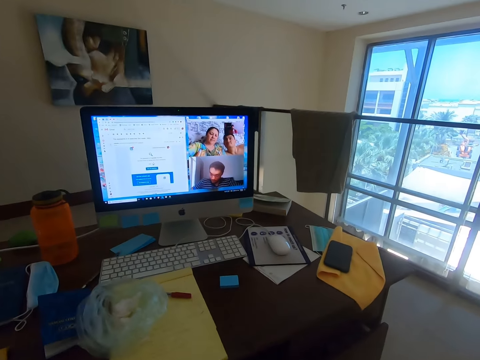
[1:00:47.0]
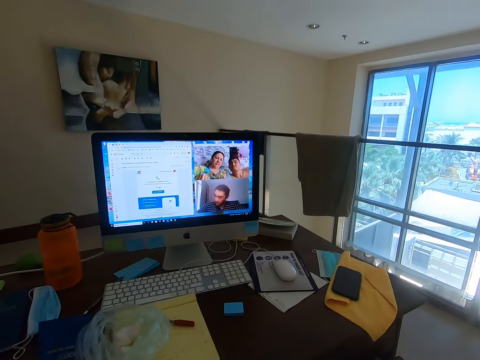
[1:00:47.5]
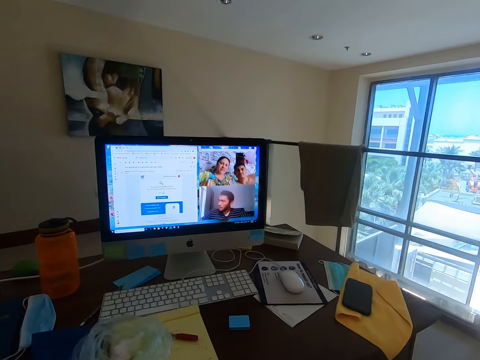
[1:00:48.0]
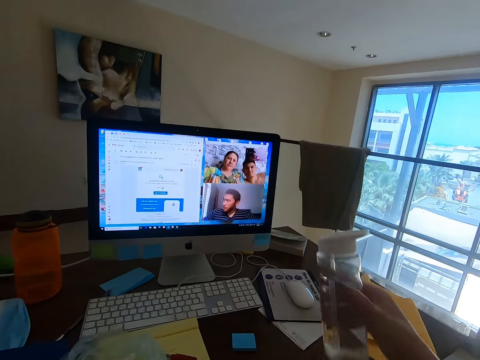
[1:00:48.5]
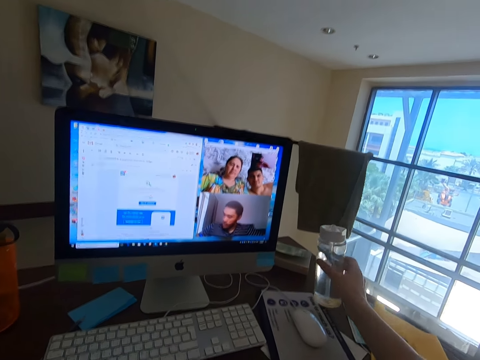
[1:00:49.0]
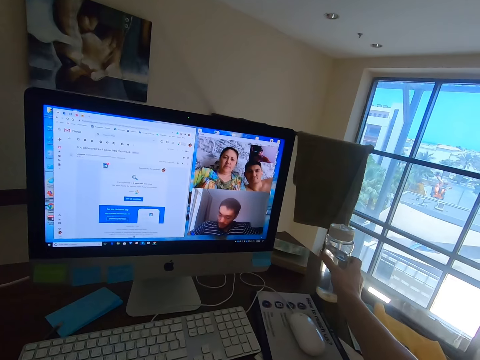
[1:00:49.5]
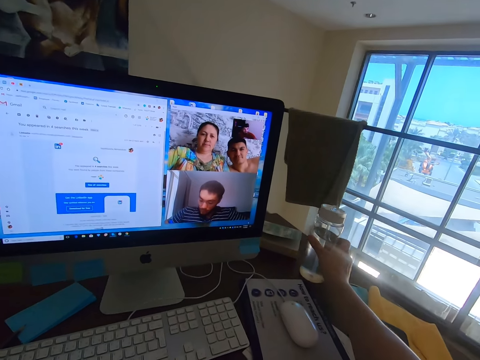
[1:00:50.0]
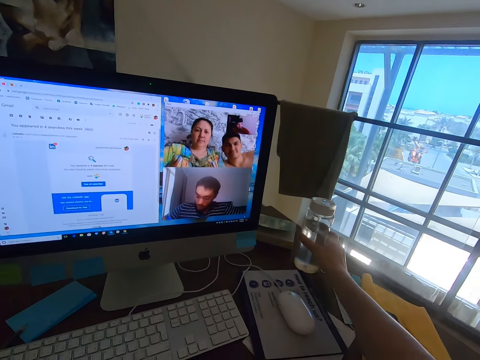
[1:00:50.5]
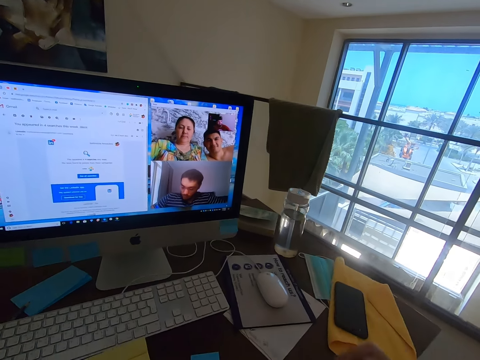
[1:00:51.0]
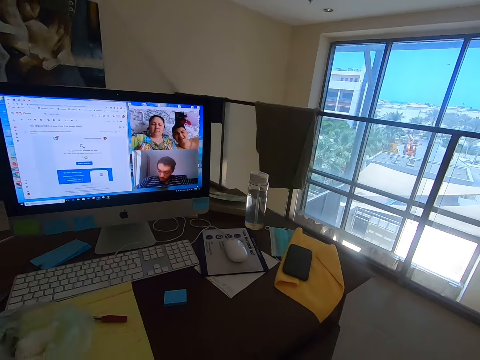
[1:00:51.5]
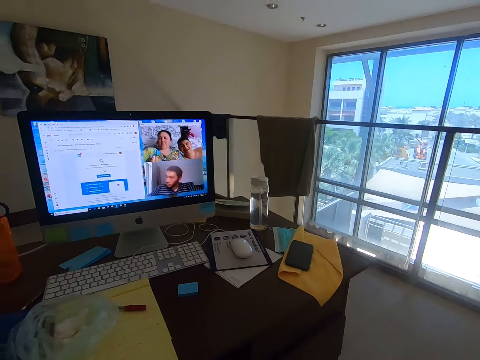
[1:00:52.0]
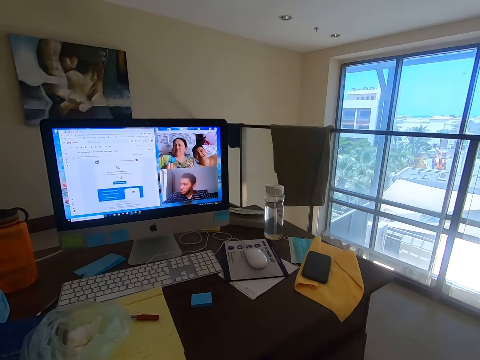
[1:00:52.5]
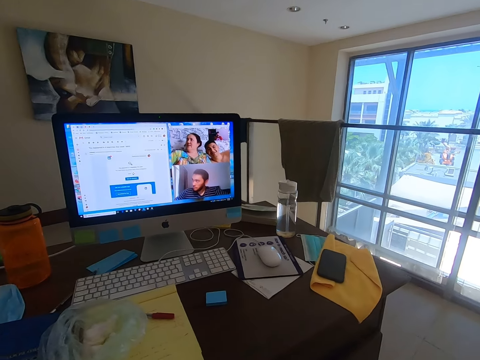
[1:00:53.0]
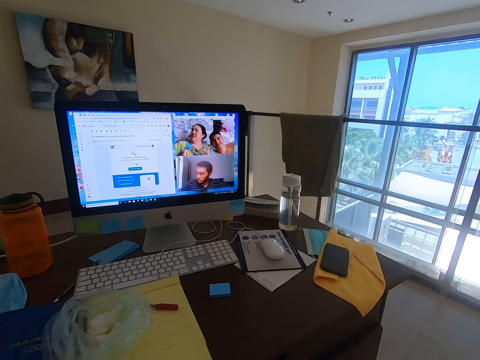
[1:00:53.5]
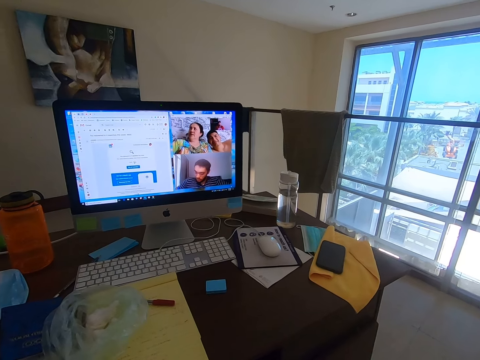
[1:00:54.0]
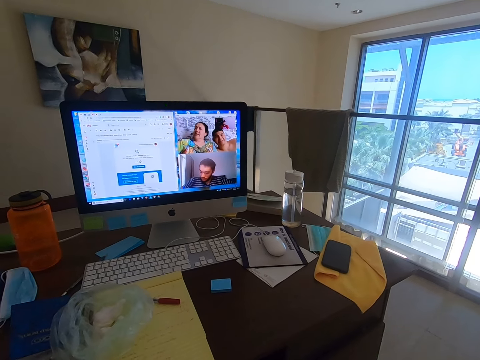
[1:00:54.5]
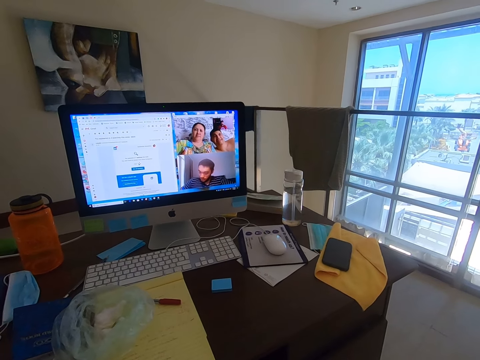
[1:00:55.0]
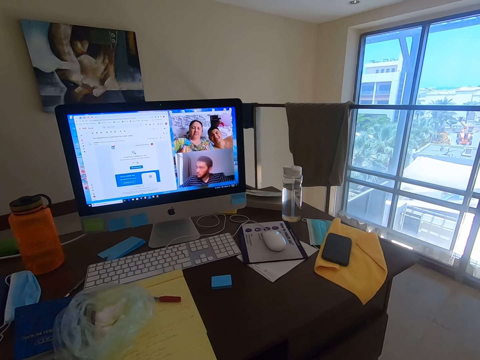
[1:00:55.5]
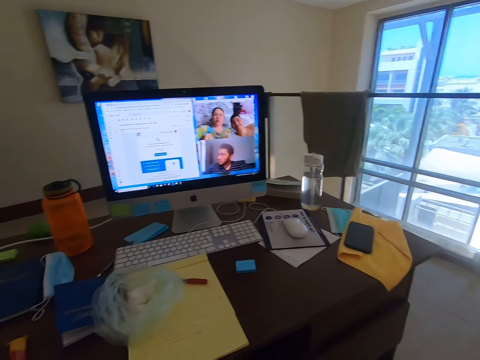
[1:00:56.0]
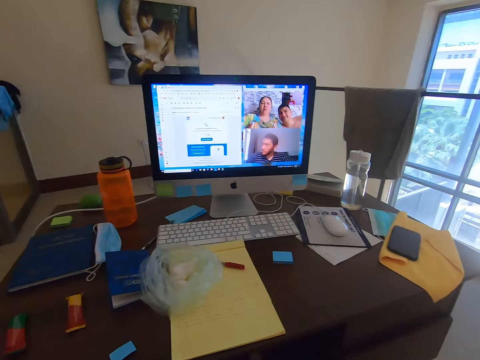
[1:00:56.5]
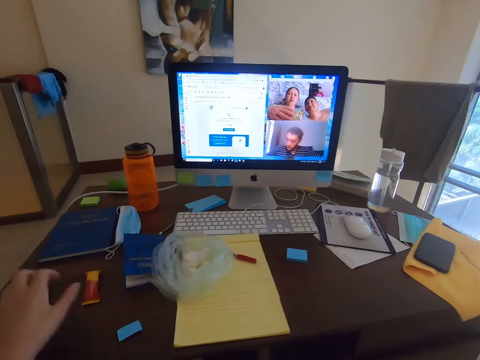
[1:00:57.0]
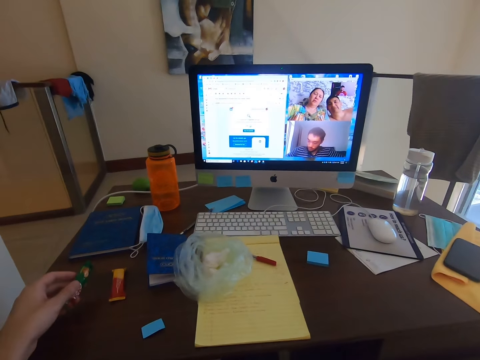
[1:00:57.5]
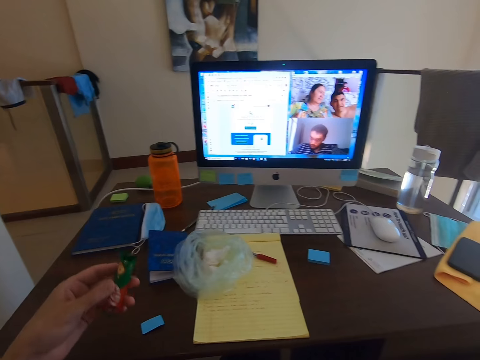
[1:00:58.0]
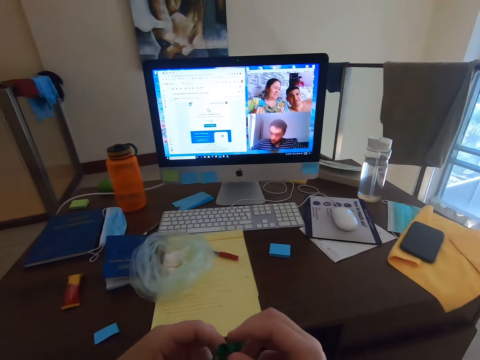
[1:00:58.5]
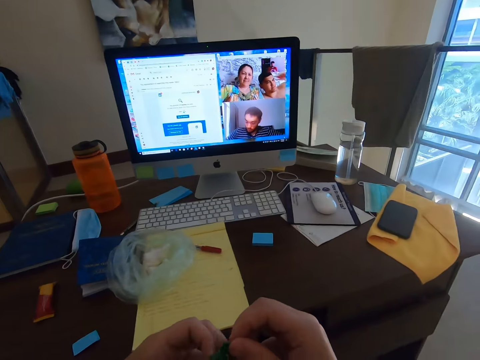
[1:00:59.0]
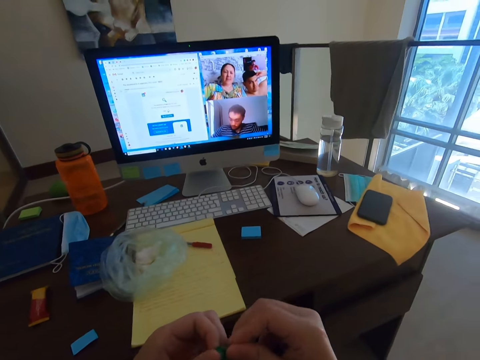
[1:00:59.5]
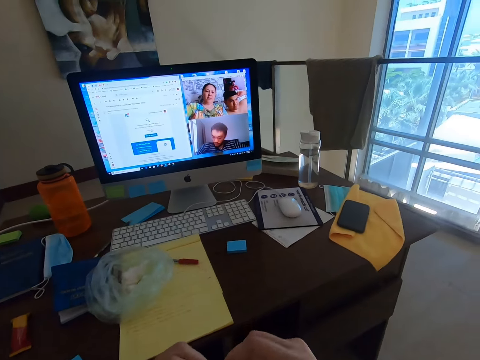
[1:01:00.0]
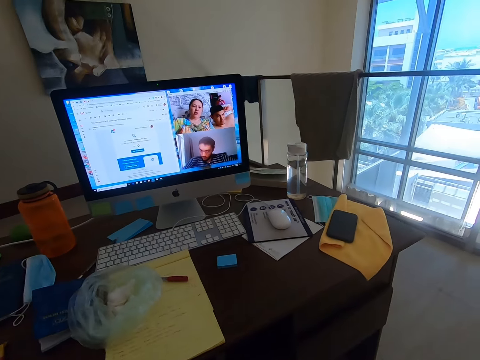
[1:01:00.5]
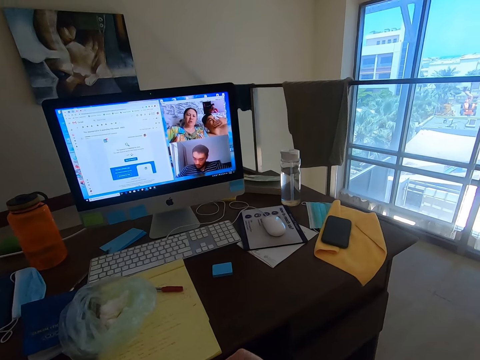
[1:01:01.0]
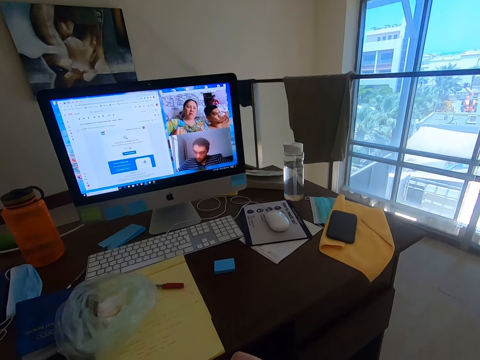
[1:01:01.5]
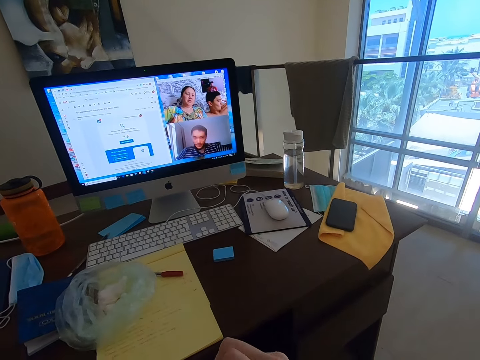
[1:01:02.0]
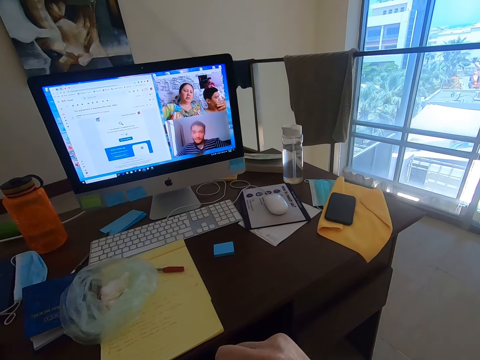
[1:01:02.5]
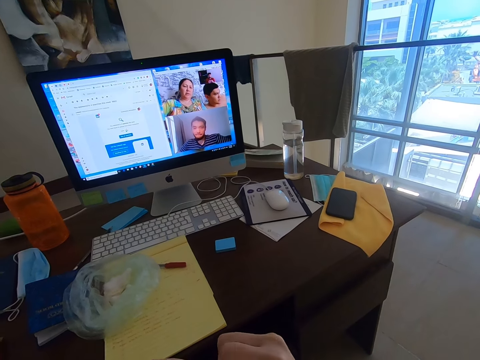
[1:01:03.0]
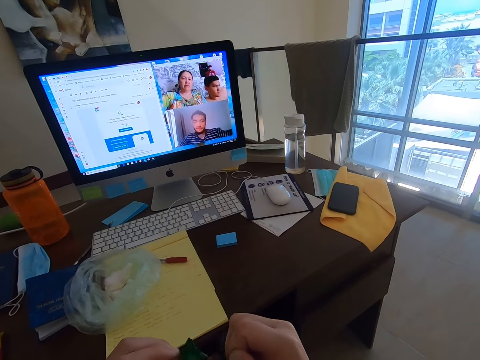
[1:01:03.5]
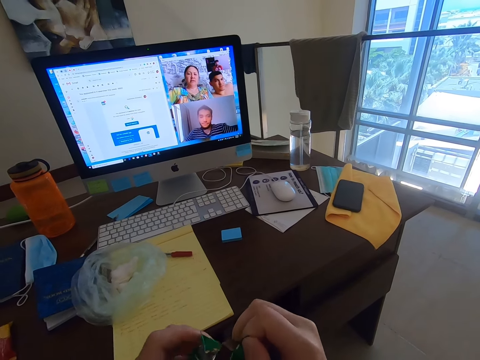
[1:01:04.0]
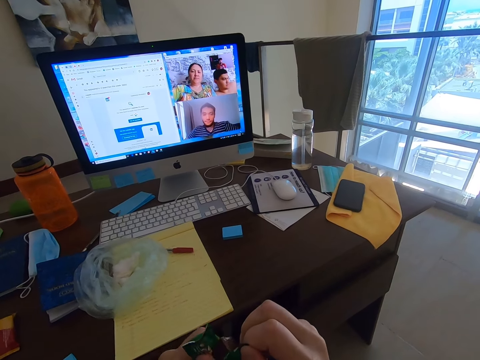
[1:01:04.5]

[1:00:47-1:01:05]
The camera wearer converses with a woman. They put the water bottle on the table. A man converses with the woman. The camera wearer picks up a chocolate. They hold the sweet with the left hand, hold the sweet with both hands, and open the chocolate. The woman converses with another man.

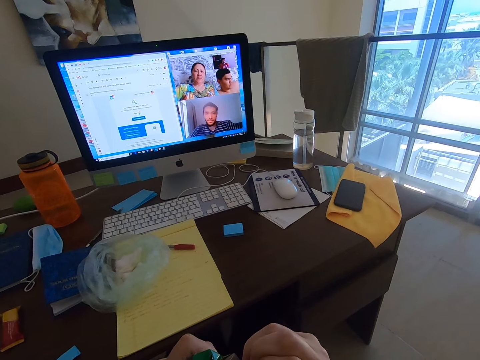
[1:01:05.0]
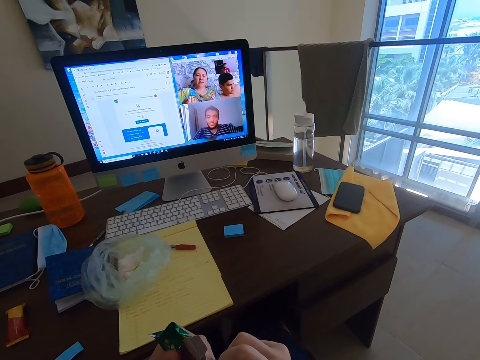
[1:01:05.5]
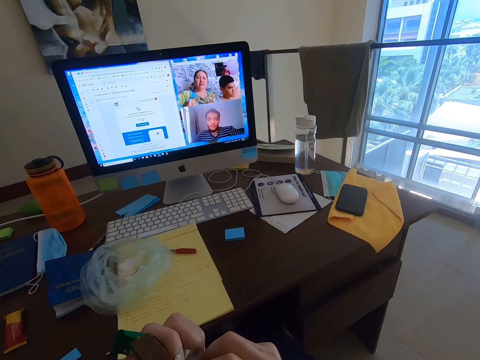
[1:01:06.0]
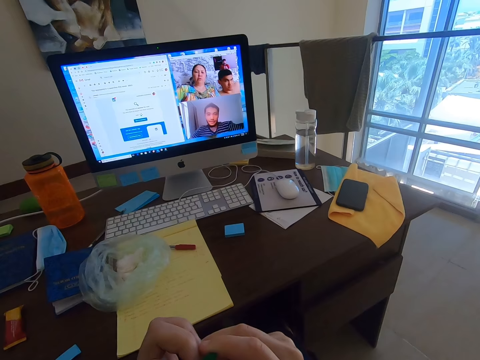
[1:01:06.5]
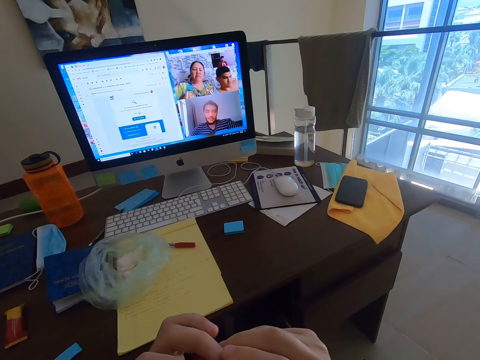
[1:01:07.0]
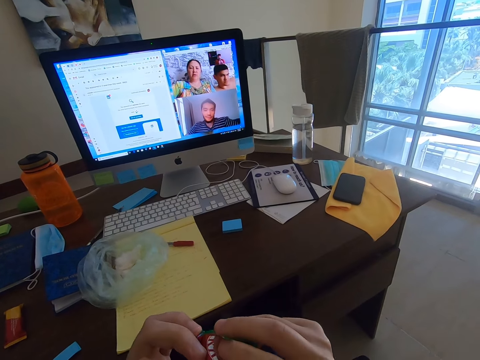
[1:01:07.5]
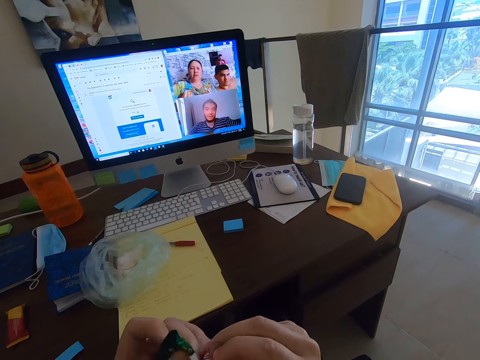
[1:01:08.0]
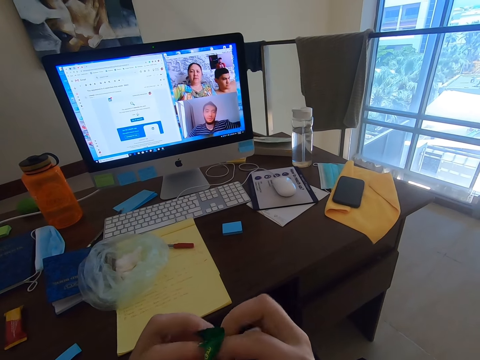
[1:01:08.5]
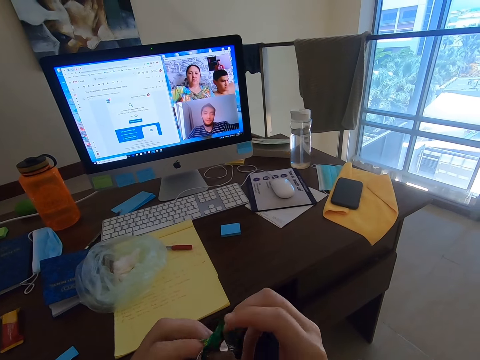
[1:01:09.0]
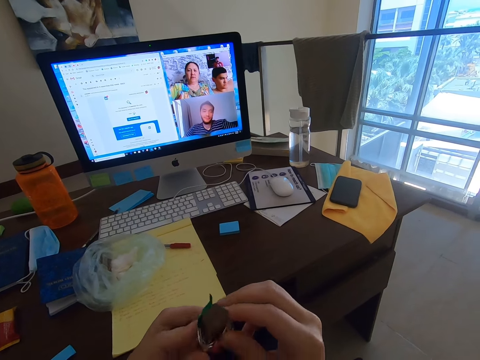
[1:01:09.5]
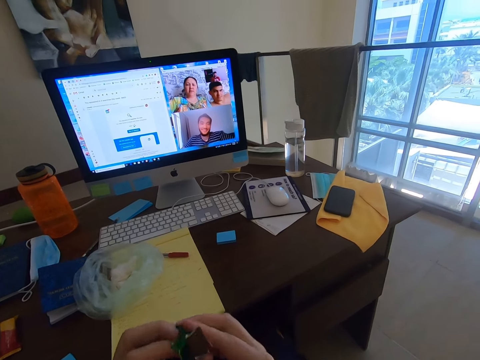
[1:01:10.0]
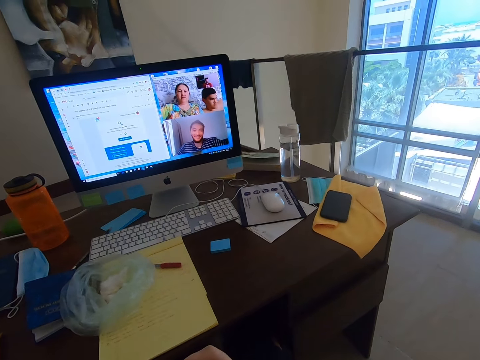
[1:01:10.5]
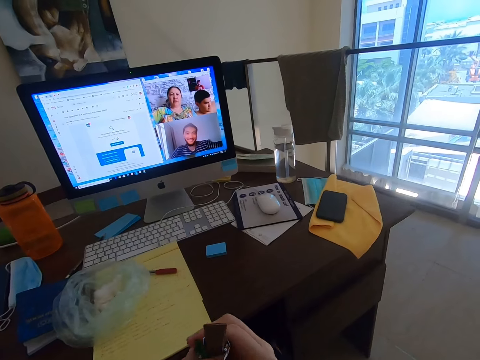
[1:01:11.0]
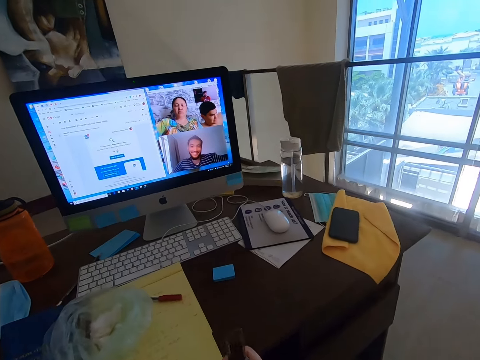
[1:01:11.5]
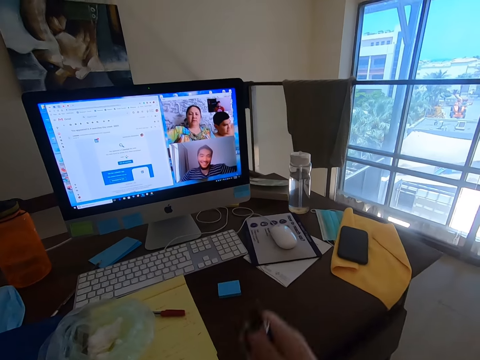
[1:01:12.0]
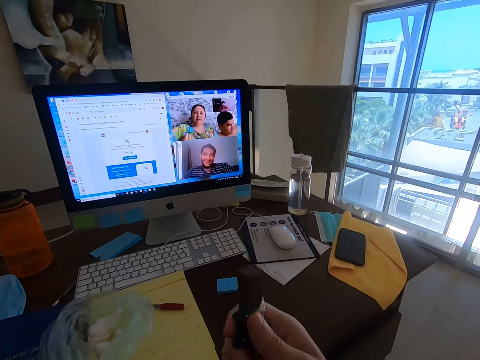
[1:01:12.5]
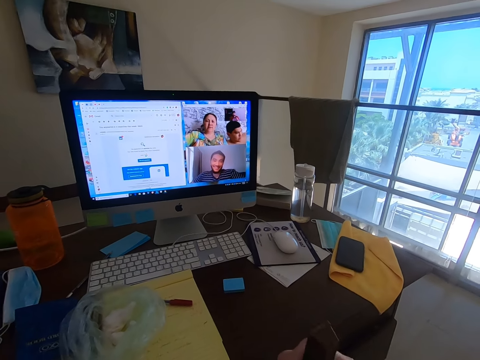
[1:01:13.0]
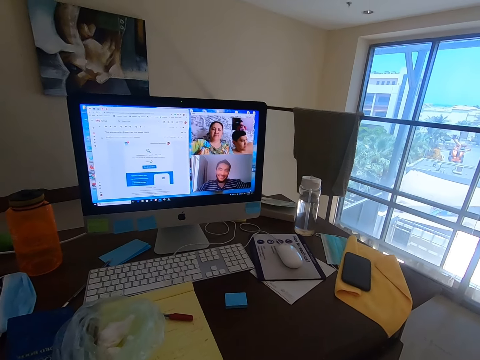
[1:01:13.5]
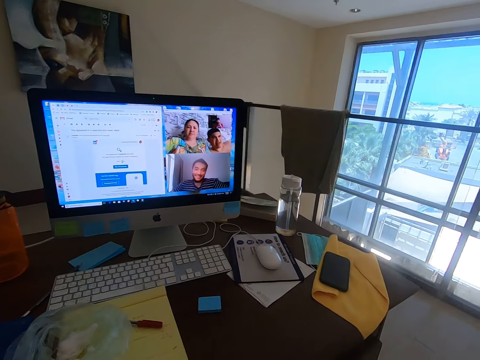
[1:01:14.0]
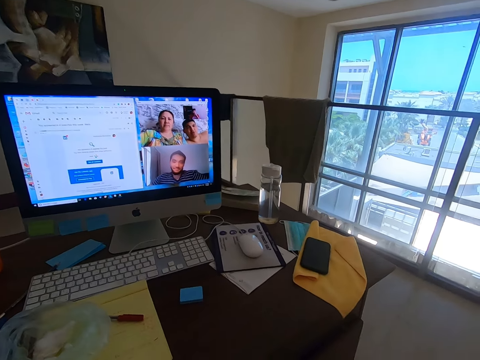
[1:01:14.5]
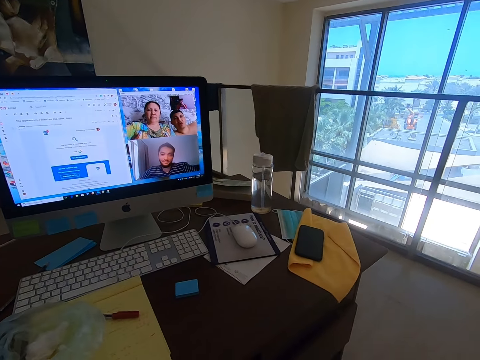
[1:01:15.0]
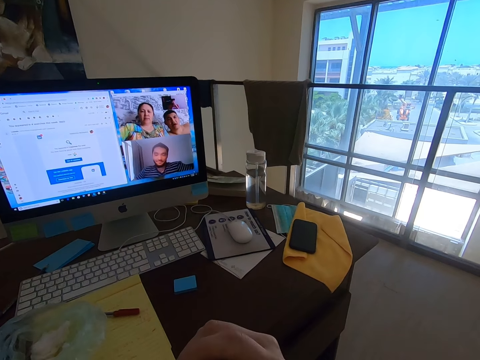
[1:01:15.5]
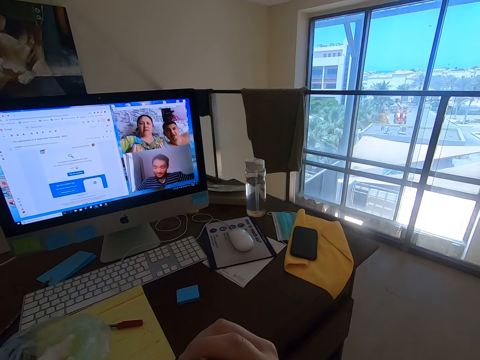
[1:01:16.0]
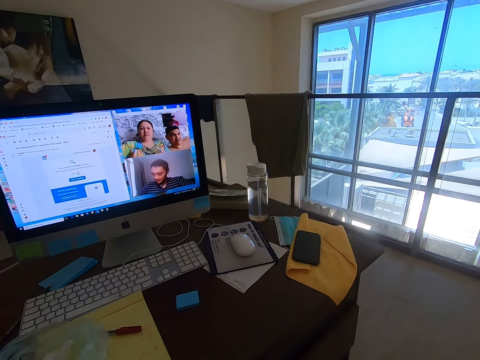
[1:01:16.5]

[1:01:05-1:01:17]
The camera wearer watches the computer screen. They laugh, converse with a man, and eat a chocolate. The man converses with a woman.
